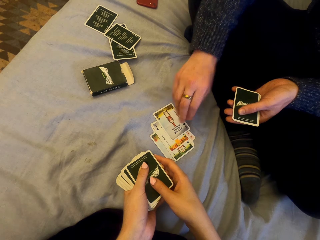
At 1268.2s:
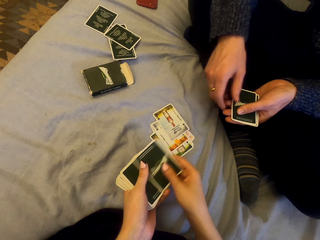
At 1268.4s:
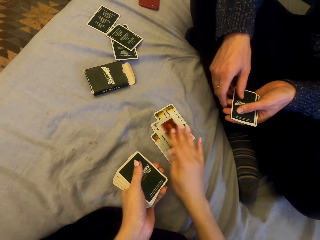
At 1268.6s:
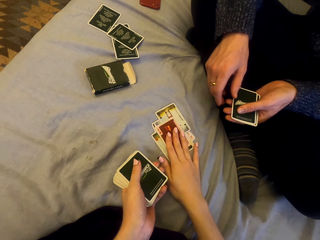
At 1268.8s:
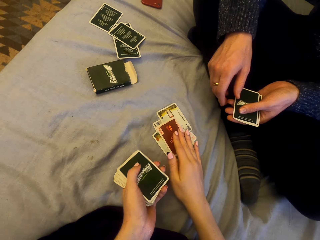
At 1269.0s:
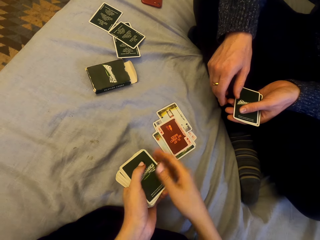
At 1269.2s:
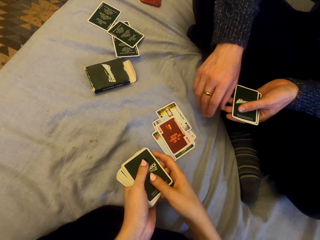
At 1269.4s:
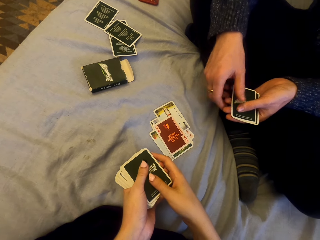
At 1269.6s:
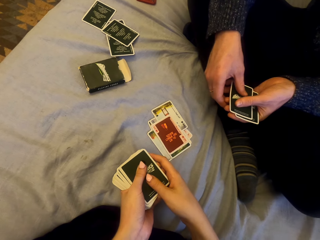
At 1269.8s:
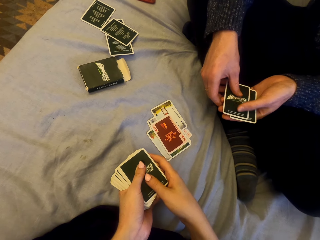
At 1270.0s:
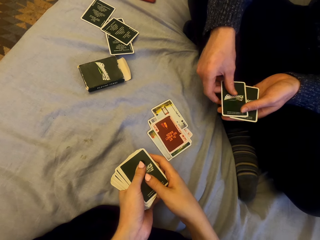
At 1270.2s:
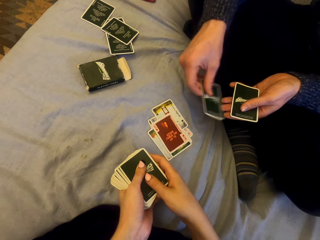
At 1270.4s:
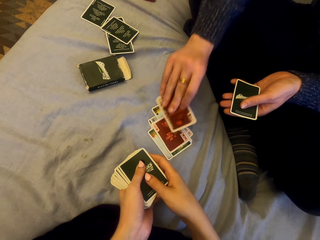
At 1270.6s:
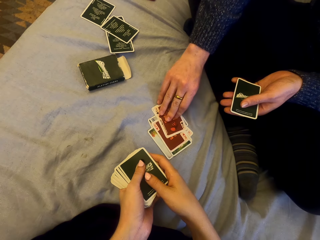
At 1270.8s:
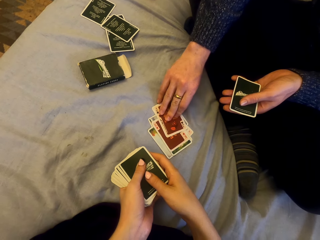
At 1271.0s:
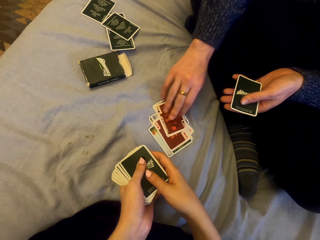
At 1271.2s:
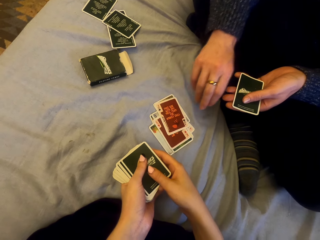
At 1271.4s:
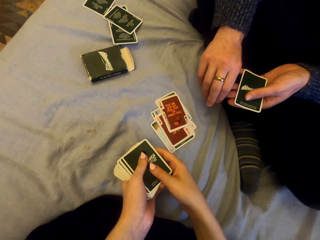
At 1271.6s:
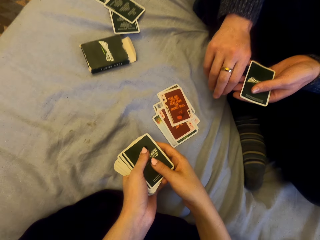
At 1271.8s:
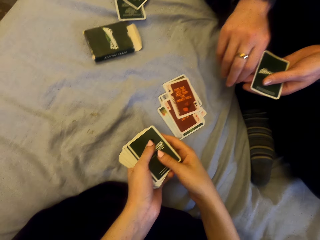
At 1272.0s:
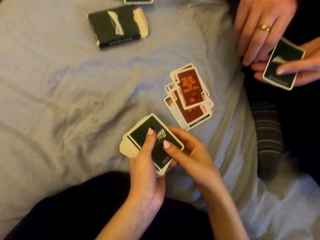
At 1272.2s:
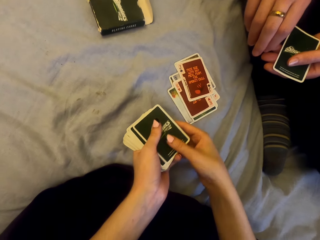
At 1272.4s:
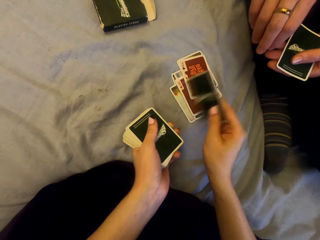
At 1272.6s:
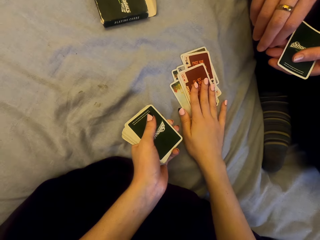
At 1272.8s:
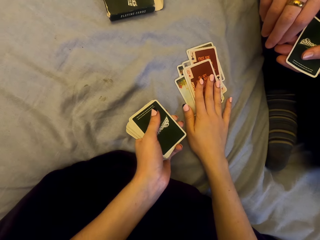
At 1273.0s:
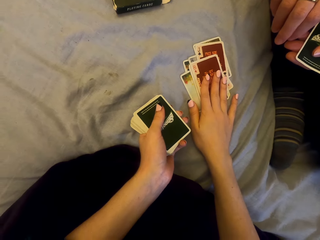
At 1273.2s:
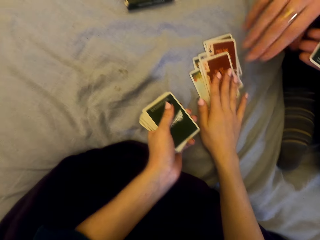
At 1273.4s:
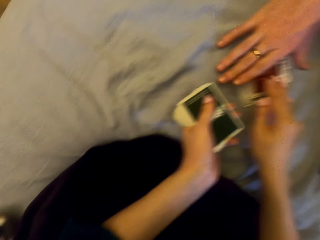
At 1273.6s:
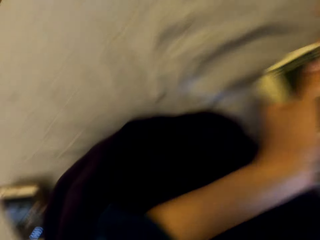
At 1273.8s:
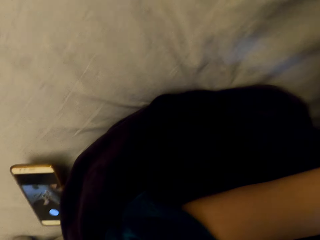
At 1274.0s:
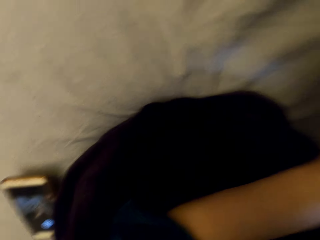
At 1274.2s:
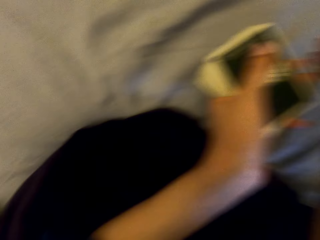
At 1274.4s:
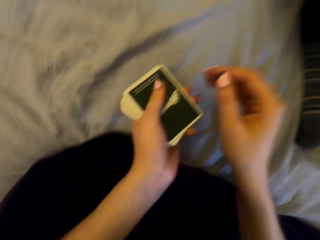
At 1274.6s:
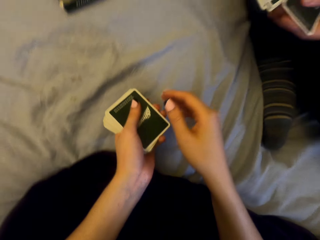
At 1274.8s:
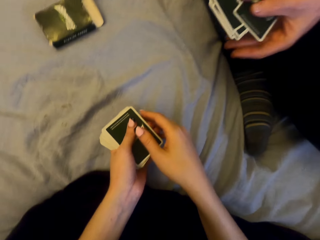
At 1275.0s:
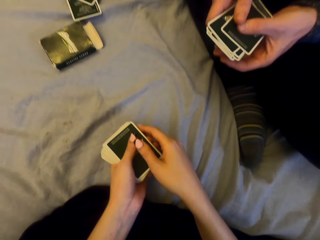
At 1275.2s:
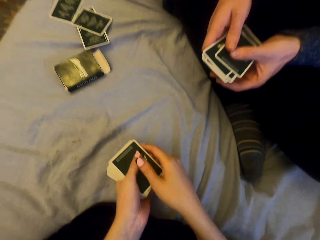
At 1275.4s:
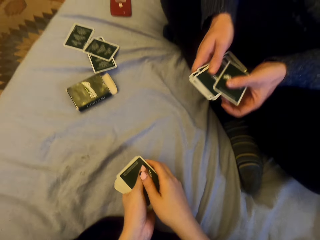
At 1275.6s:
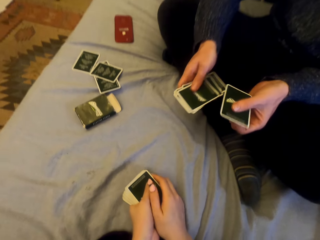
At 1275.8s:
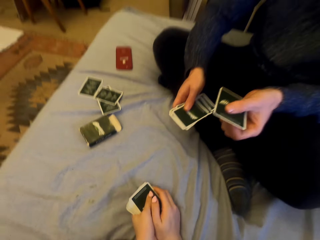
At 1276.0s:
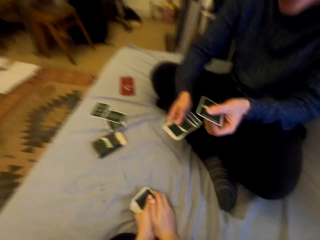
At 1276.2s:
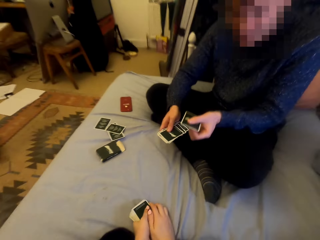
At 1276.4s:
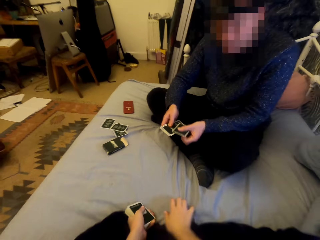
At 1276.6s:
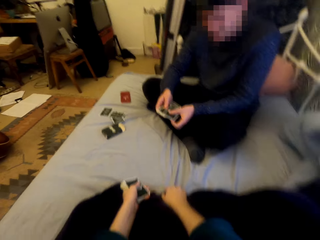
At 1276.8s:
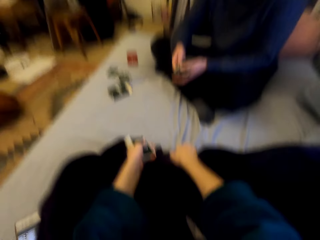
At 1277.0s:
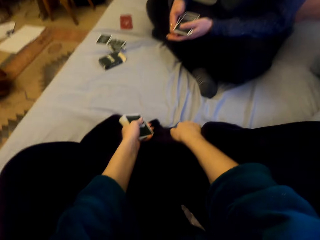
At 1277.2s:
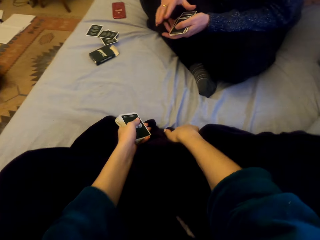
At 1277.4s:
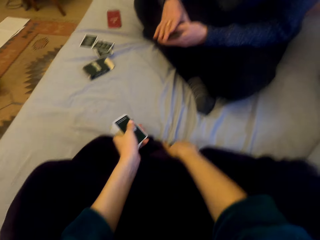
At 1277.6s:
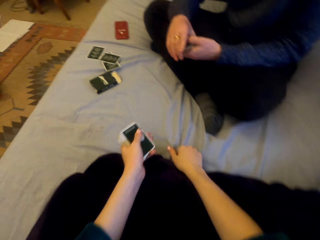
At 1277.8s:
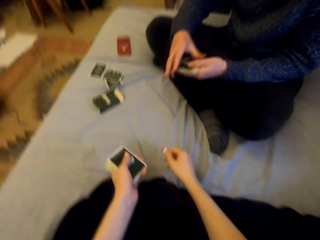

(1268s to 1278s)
The camera wearer puts the card down. They put the card down again. A man picks up cards. The man puts the card down.

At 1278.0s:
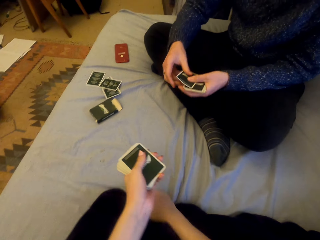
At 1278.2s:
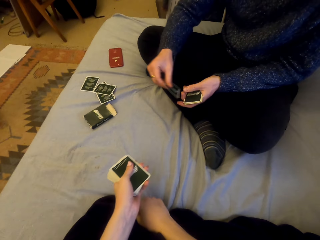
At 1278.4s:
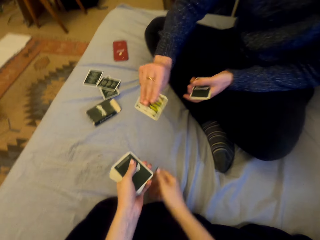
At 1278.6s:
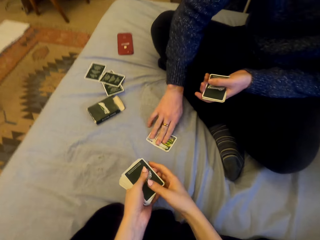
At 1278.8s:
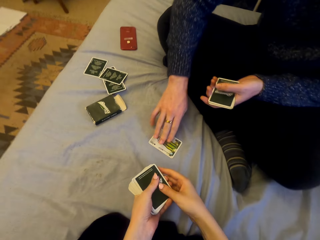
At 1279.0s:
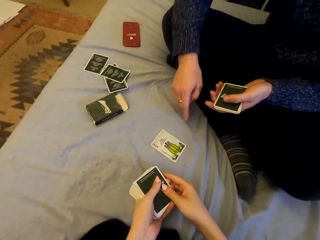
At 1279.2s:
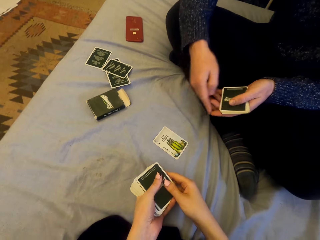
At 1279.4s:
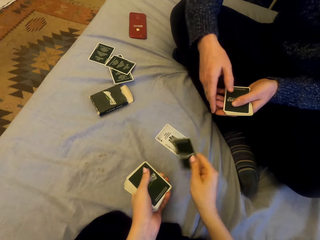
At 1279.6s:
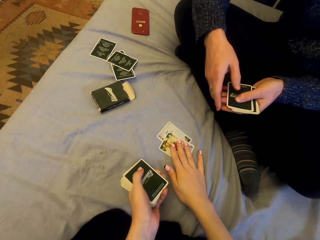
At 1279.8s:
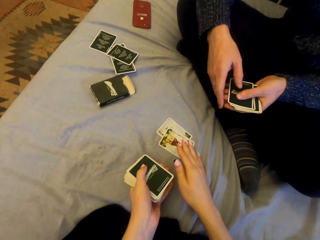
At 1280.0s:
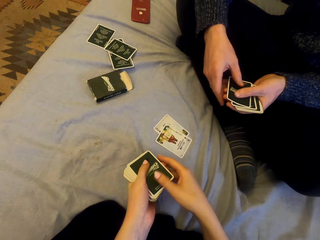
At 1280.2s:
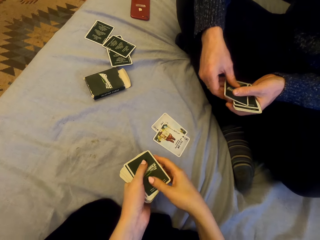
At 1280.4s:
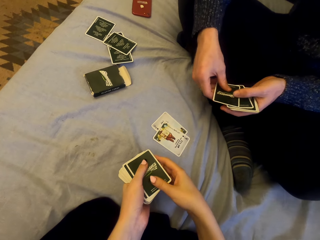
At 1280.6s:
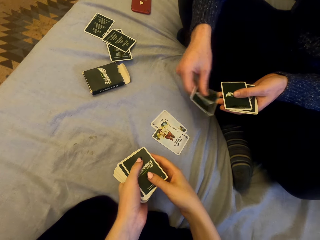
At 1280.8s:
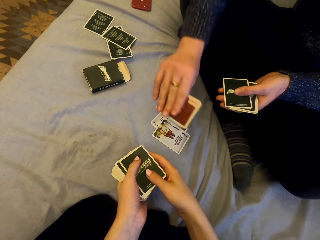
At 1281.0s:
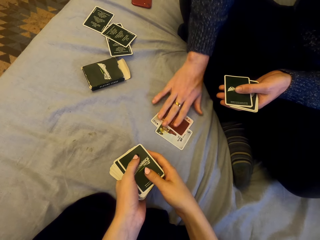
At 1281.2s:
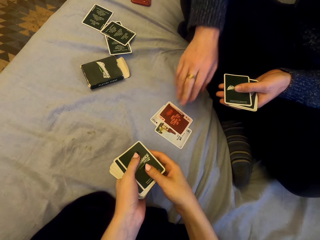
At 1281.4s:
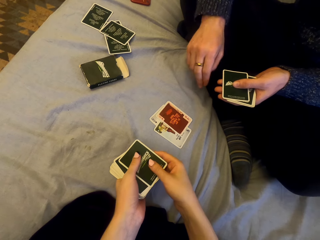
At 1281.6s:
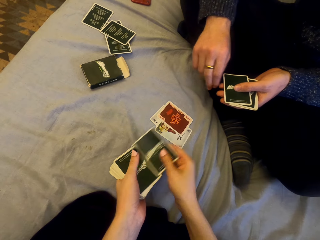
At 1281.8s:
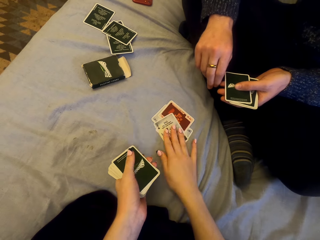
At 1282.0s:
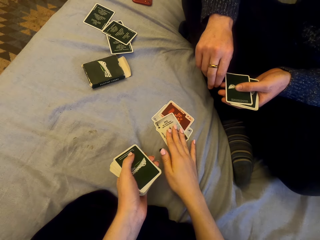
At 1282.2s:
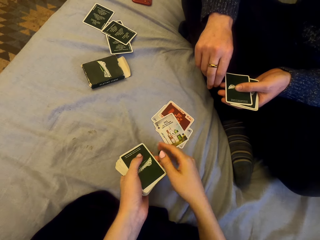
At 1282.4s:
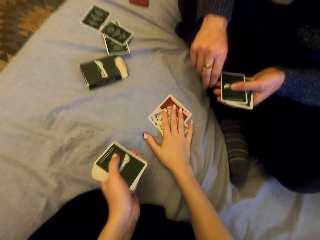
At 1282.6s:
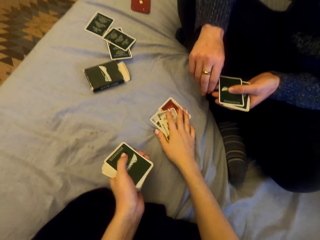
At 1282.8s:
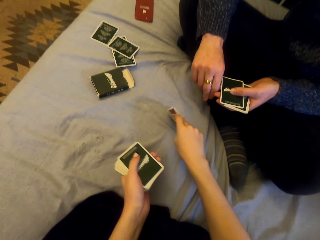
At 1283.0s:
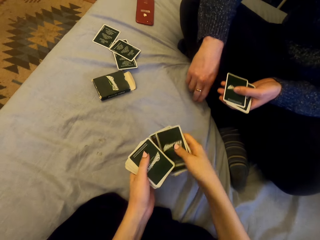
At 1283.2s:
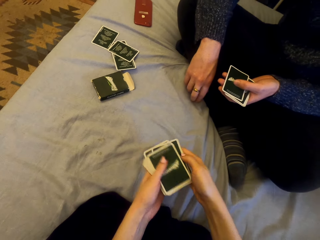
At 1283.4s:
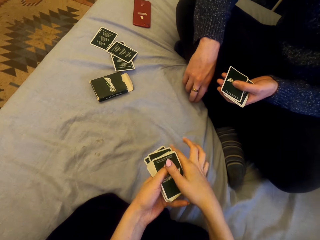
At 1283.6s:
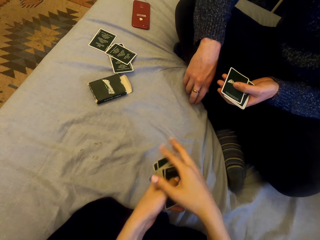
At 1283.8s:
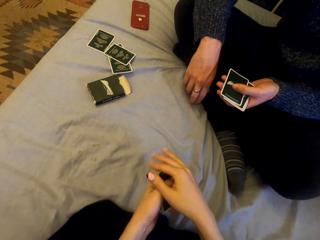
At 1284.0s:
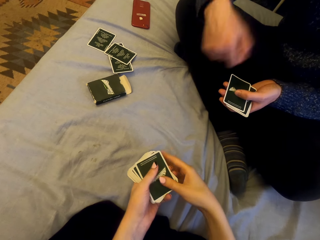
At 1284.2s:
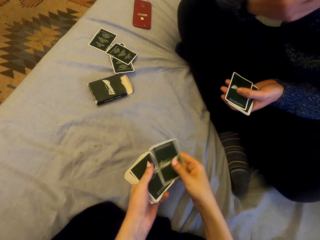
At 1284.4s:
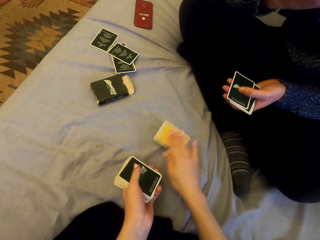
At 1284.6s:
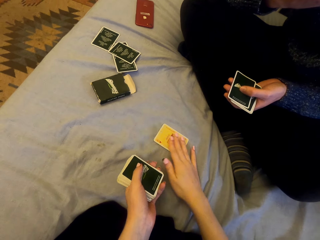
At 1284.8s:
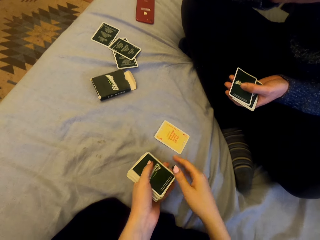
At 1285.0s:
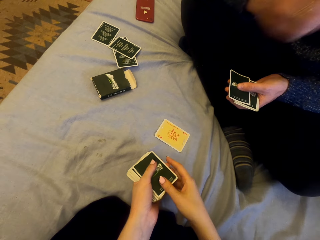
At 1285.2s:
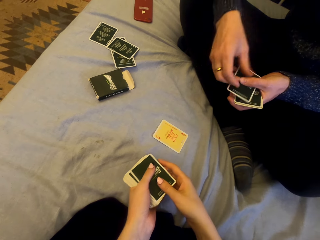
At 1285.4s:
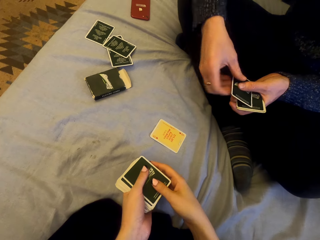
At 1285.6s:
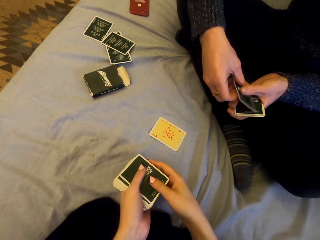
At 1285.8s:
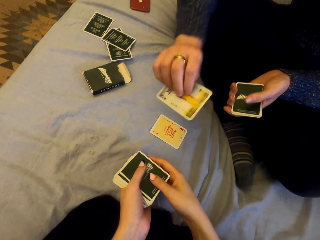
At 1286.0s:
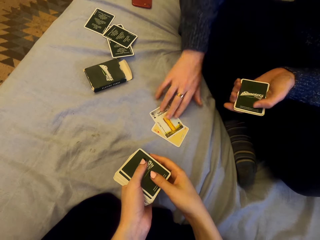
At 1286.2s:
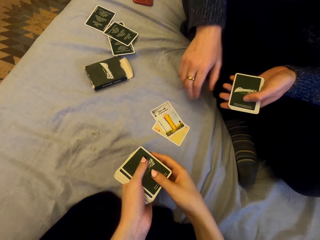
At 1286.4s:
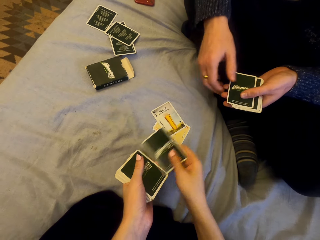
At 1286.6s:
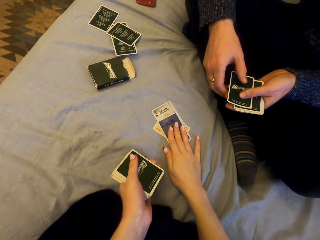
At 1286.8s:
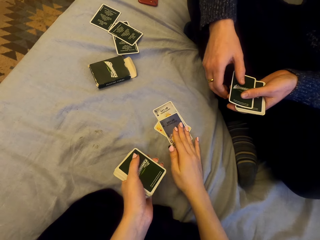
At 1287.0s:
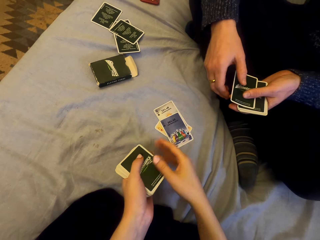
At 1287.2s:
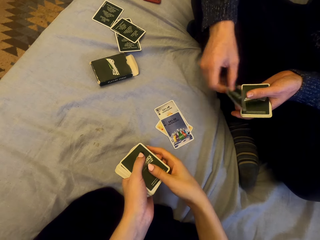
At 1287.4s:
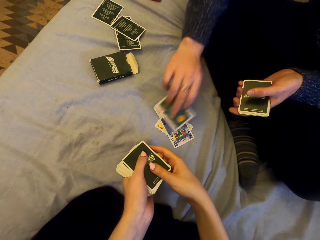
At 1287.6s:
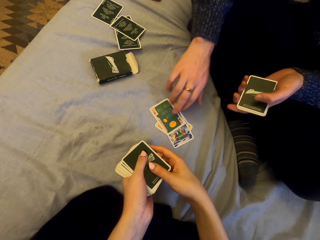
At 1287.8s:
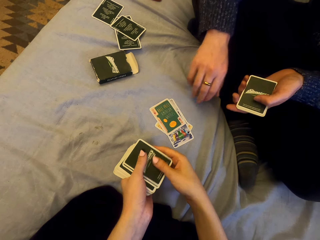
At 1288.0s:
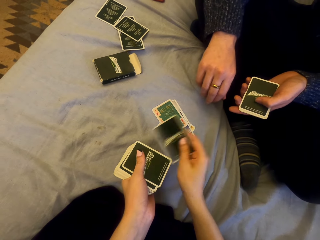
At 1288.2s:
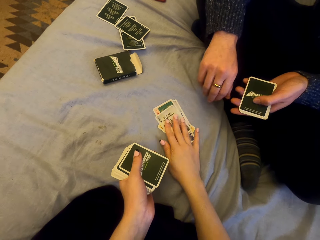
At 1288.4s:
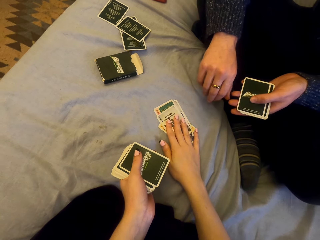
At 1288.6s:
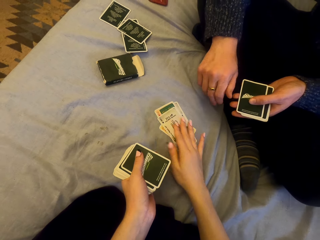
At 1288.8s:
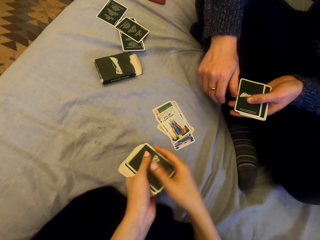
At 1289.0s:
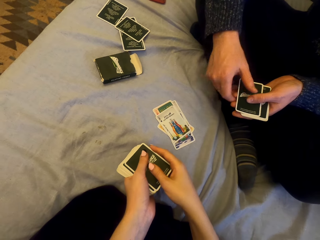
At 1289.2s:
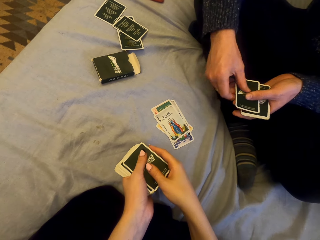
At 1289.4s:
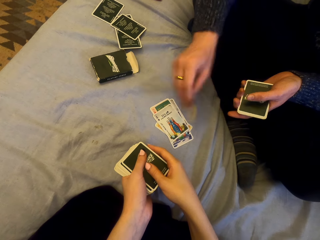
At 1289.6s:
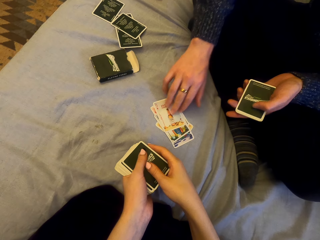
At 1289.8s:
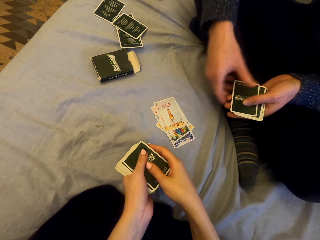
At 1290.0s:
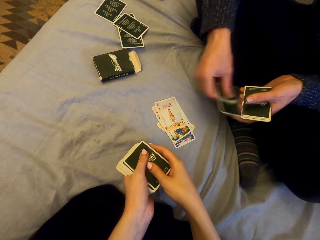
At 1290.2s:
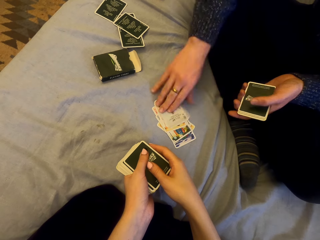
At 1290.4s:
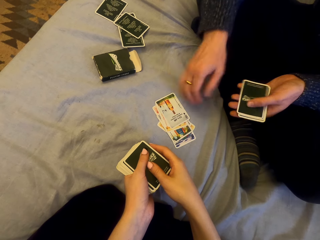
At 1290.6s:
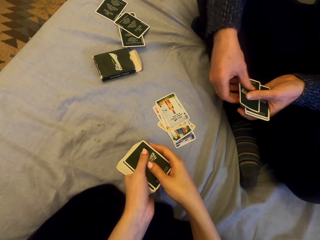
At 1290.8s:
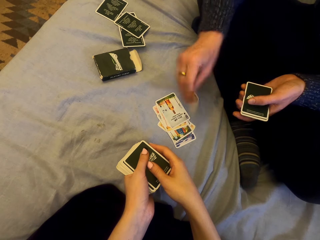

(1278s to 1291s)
A man plays cards with the camera wearer. The man puts the card down. The camera wearer puts the card down. The man puts the card down. The man talks. The camera wearer puts the card down. They pick up the cards. They play cards with the man. They put the card down. The man puts the card down. The camera wearer puts the card down repeatedly. The man puts the card down.
